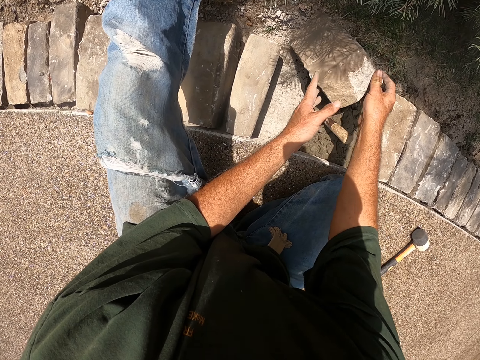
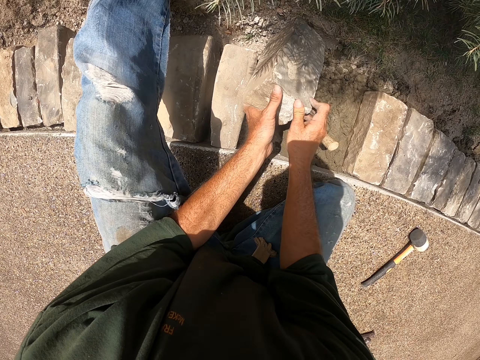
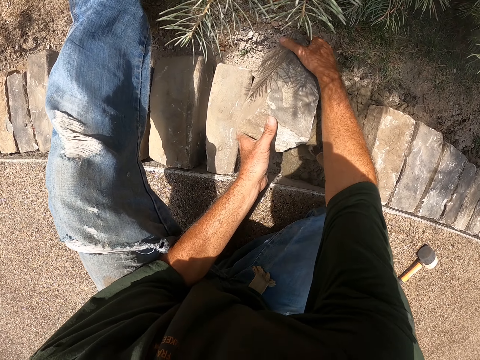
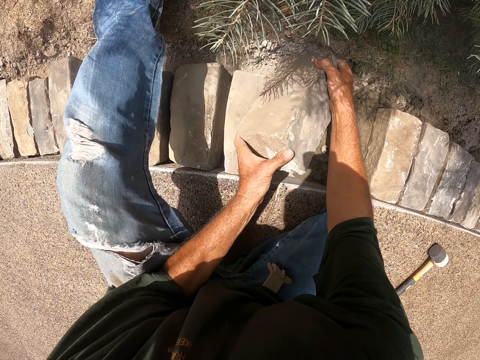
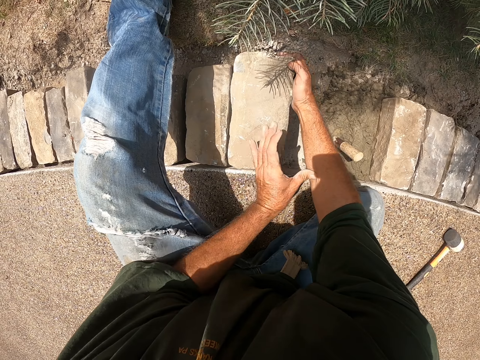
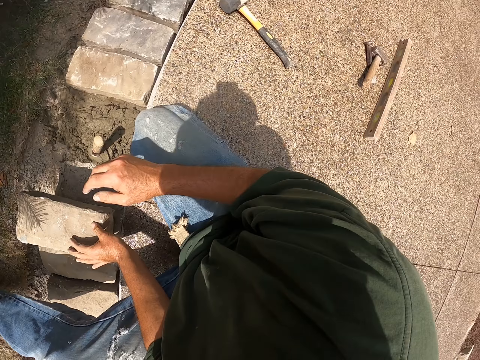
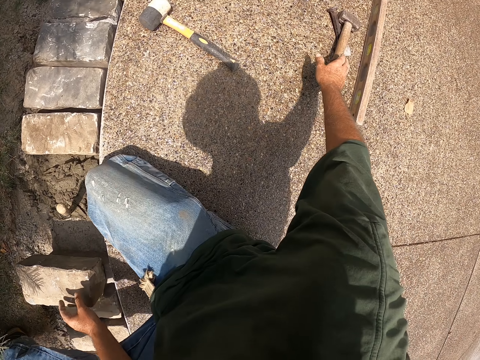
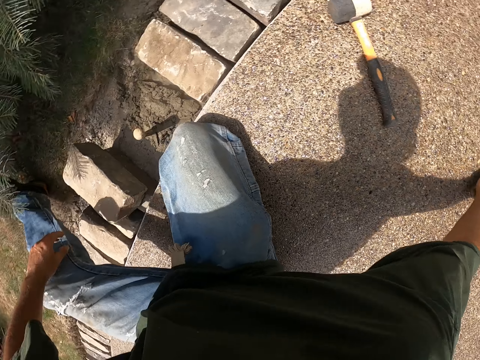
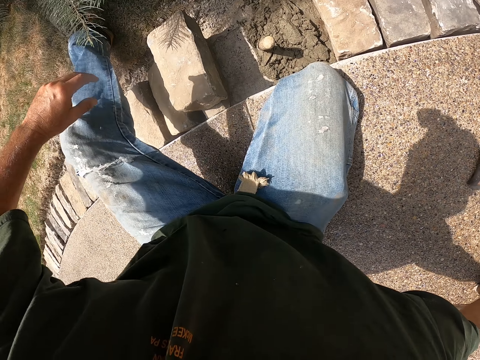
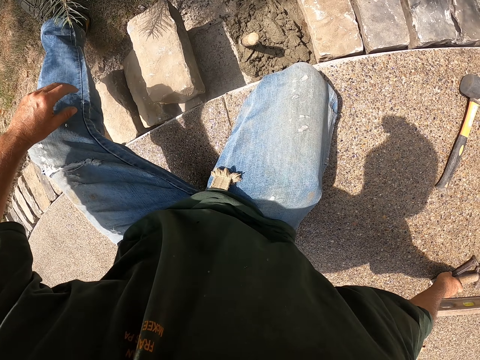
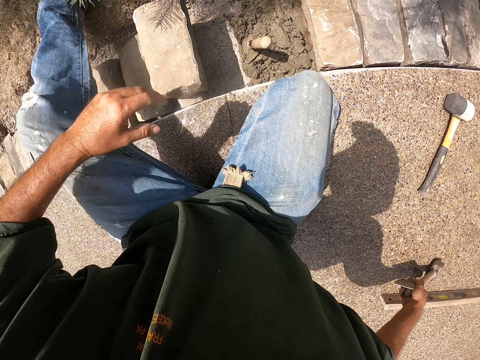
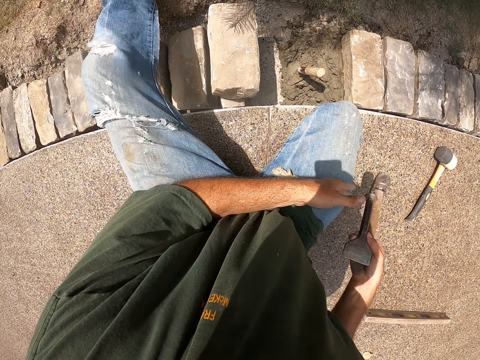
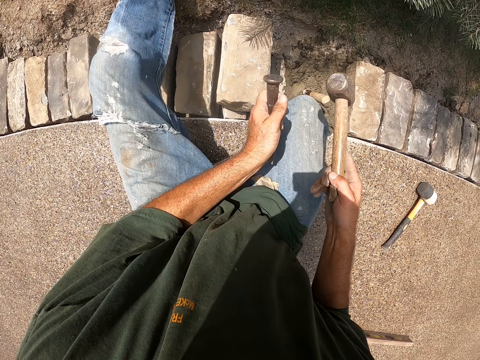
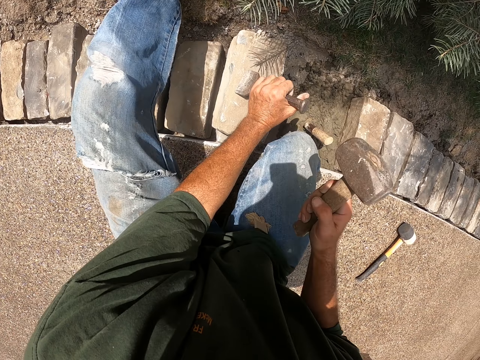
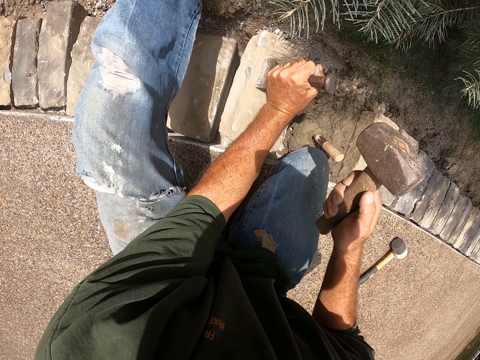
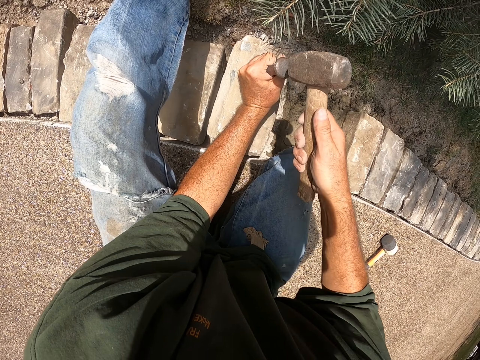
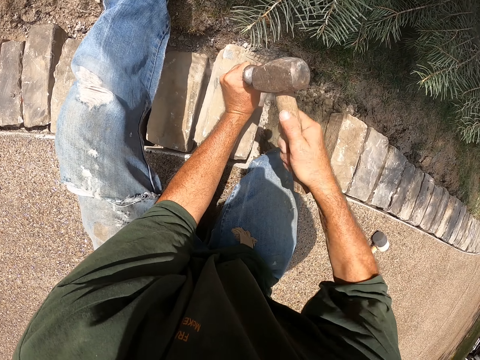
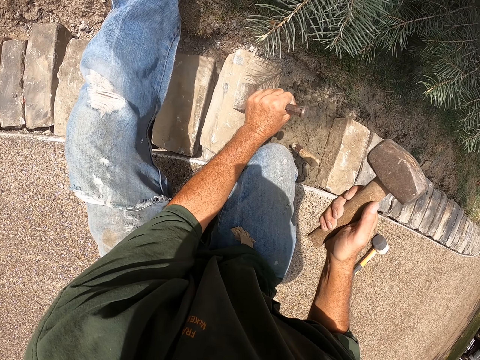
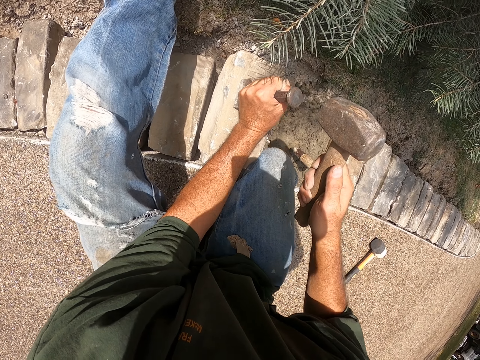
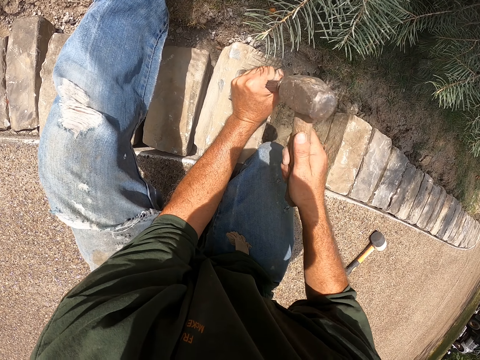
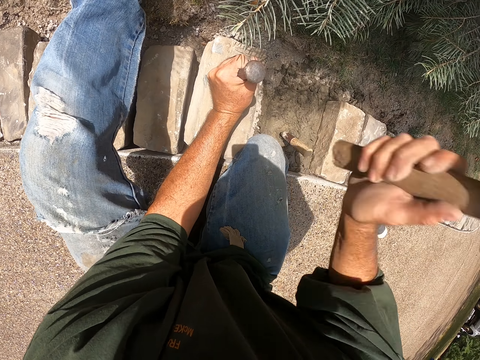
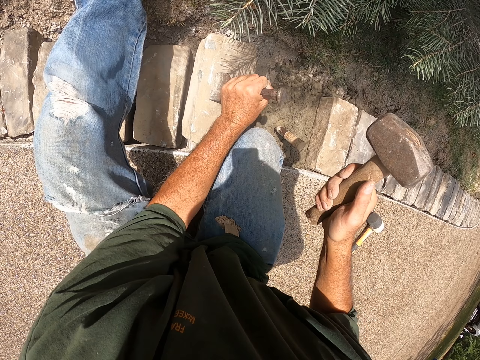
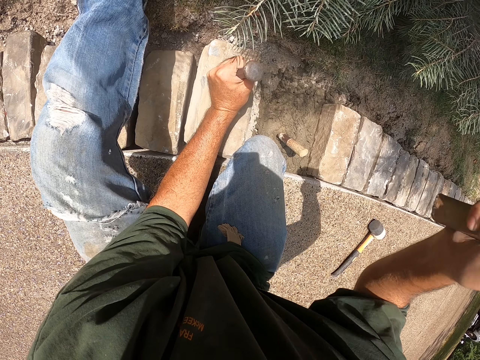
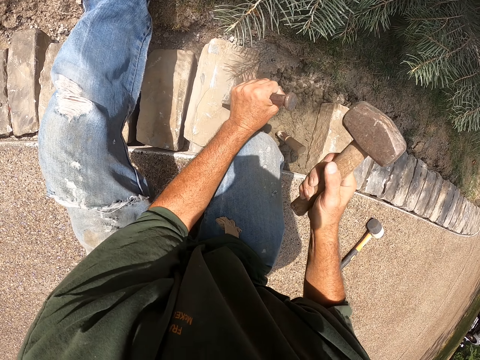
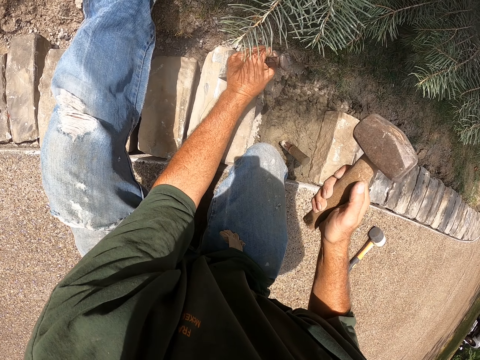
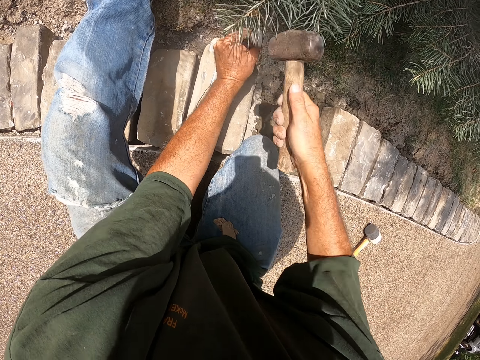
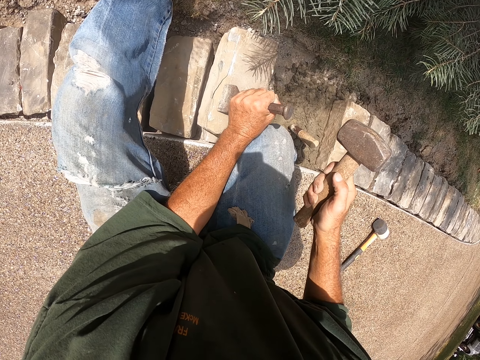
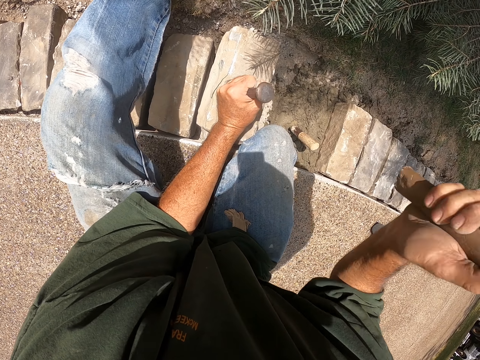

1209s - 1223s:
The camera wearer puts the brick on top of the other brick. They pick up a hammer and chisel. They hold the chisel with the other hand. They put the chisel on the brick. They shape the brick with the hammer and chisel. They hit the chisel with the hammer. They move the chisel on the brick.

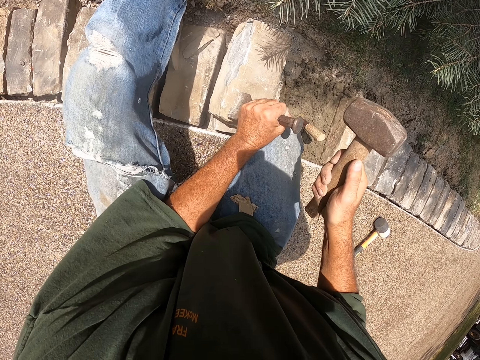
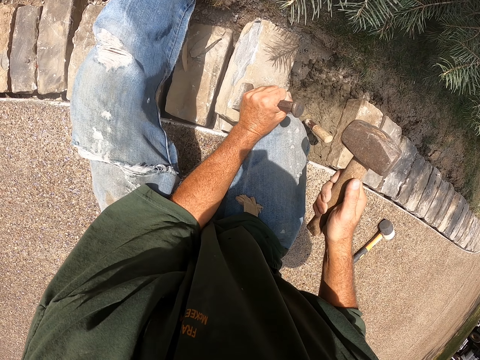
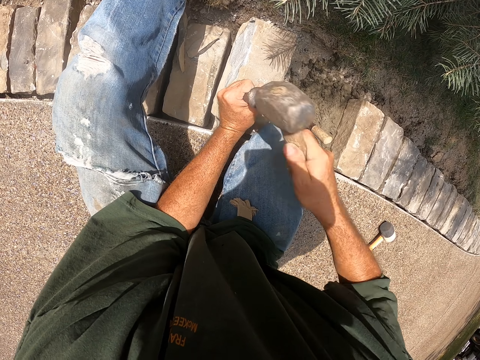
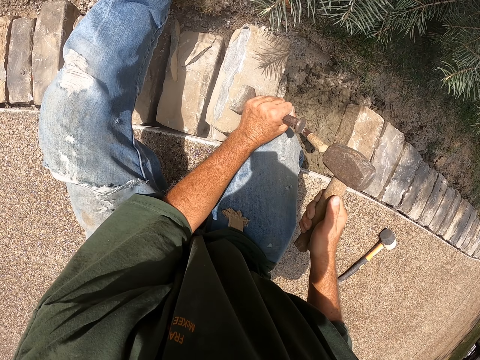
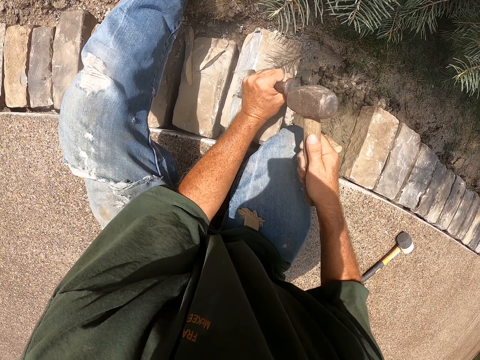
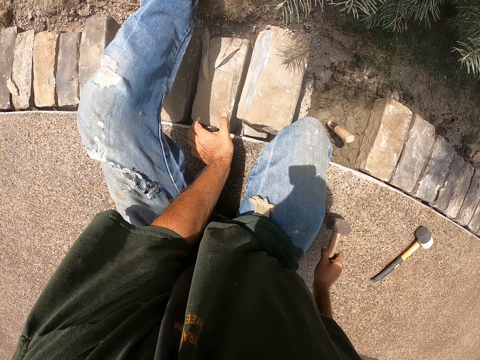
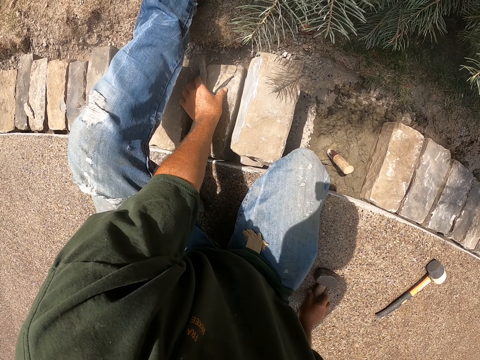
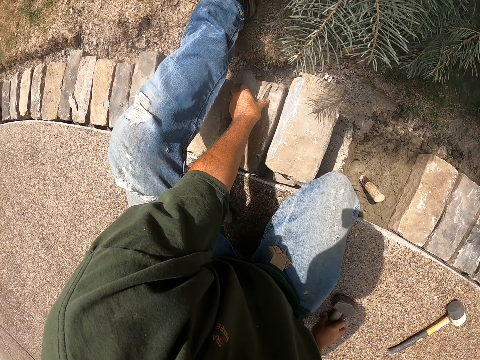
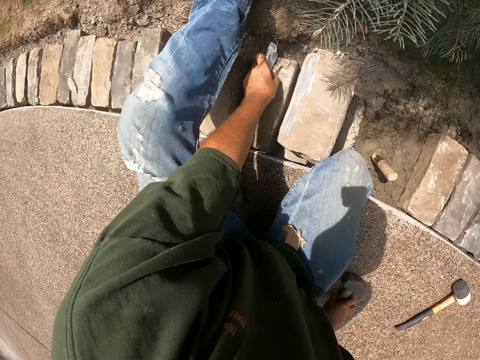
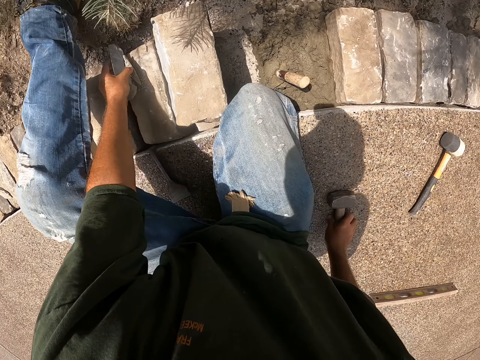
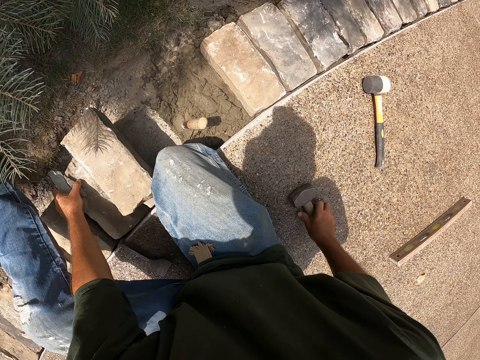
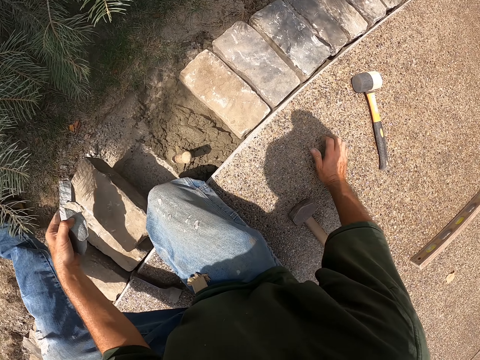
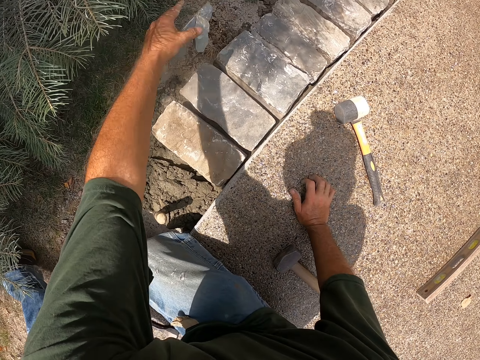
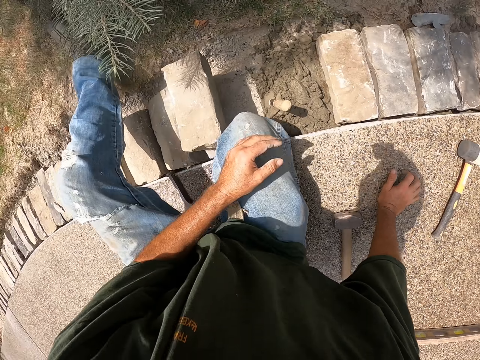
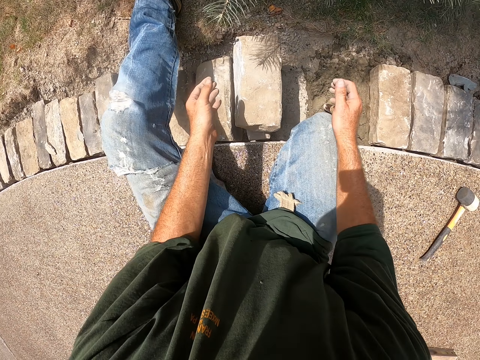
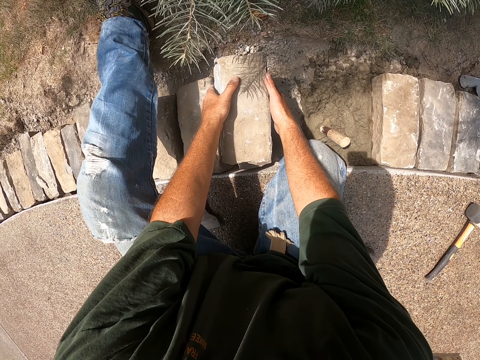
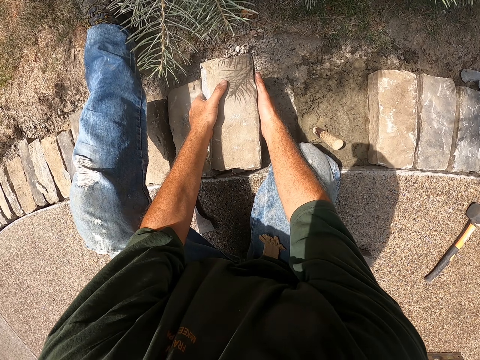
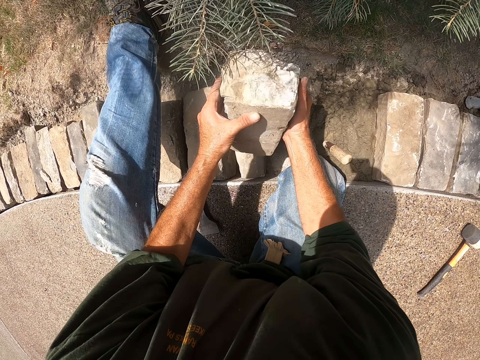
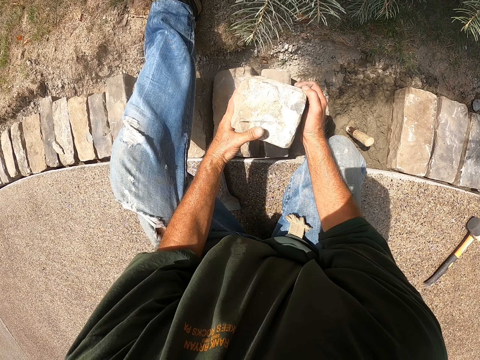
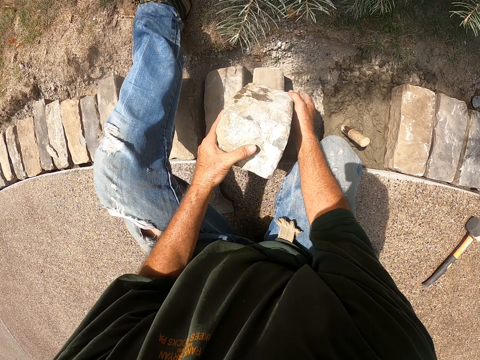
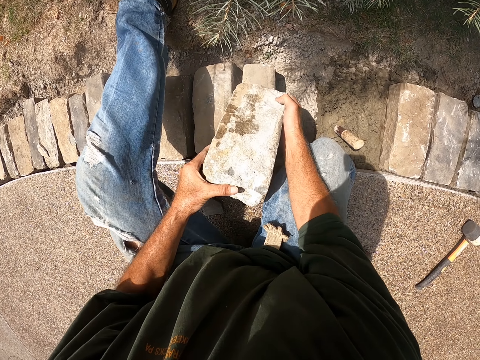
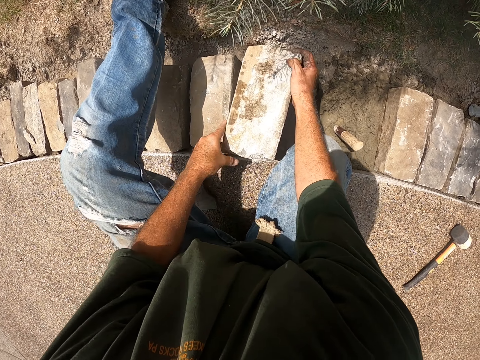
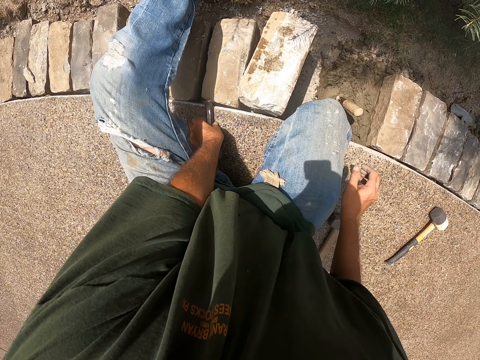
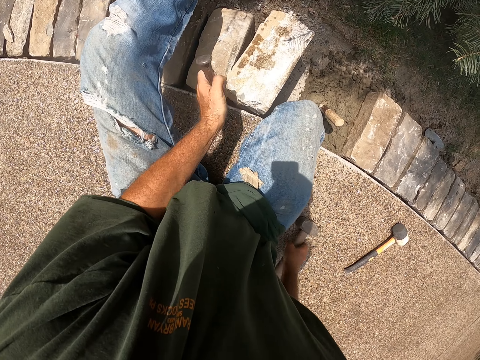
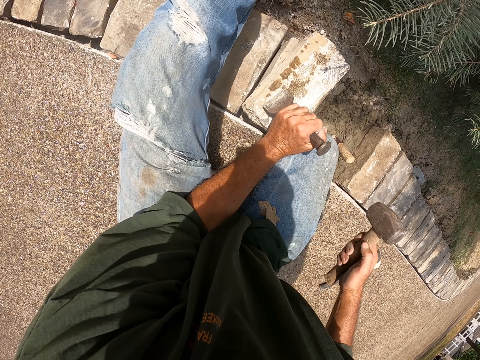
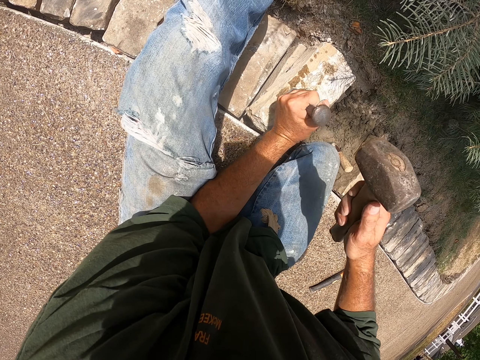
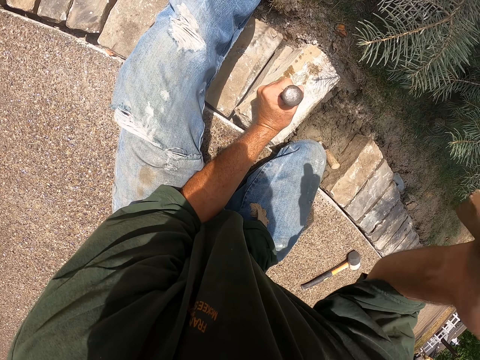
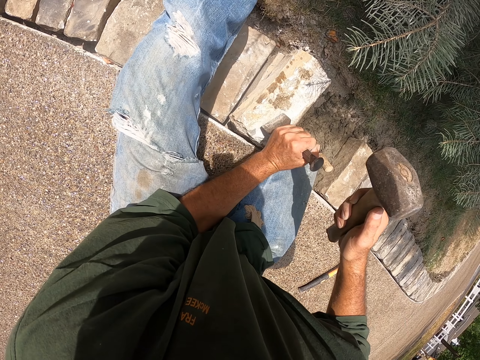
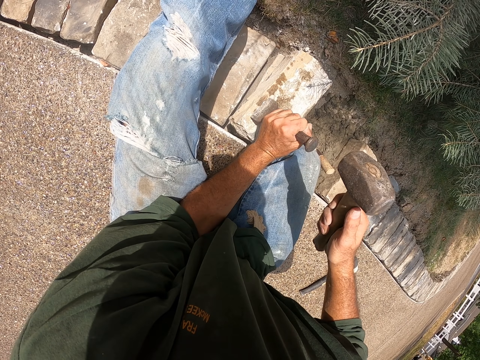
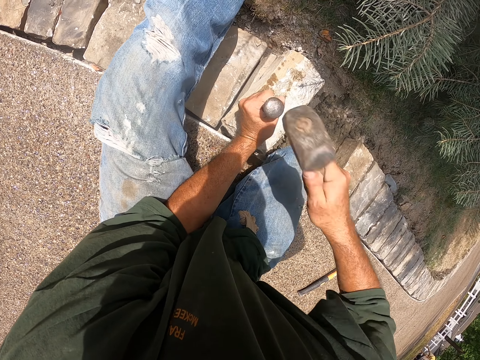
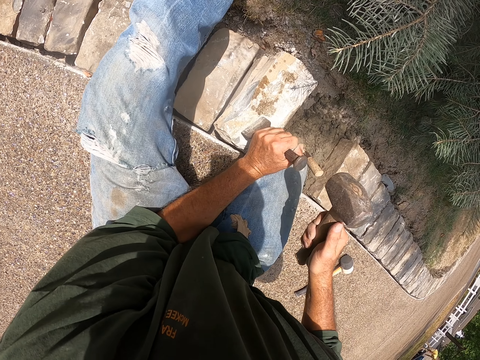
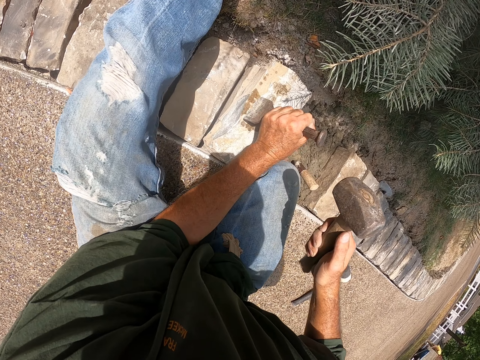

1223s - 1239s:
The camera wearer puts down a hammer and a chisel. They pick up the brick pieces. They look around. They throw the brick pieces on the other side. They hold the brick and turn over the brick. They pick up the chisel and hammer. They put the chisel on the brick. They cut the brick with the chisel and hammer. They hit the chisel with the hammer. They move the chisel on the brick.
